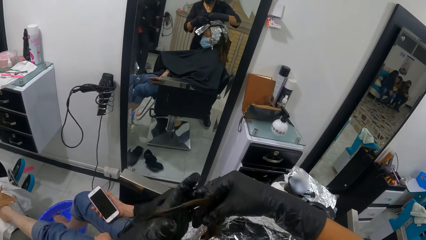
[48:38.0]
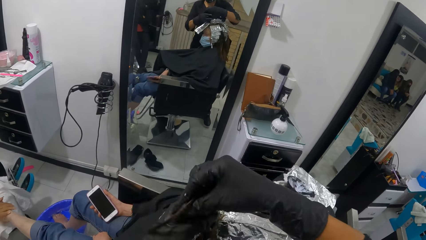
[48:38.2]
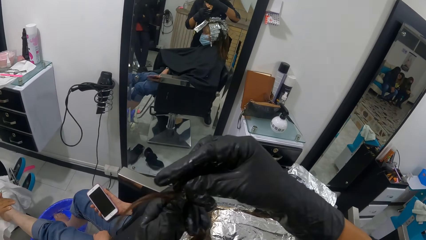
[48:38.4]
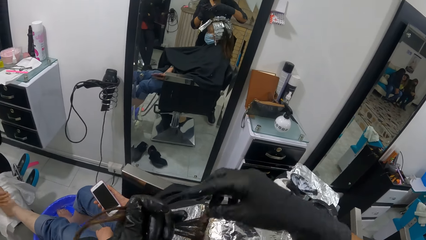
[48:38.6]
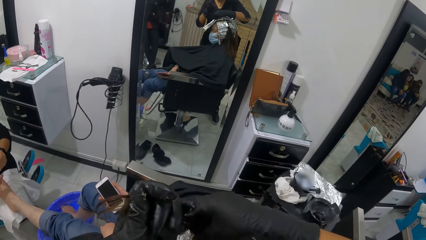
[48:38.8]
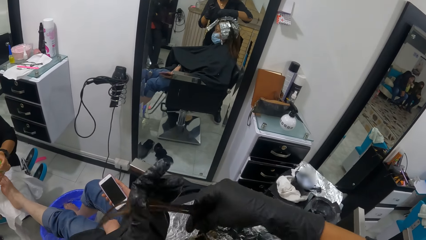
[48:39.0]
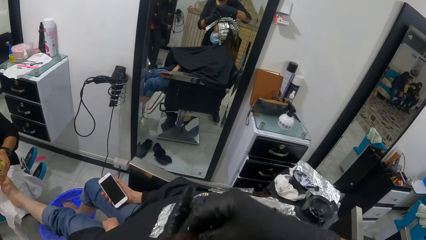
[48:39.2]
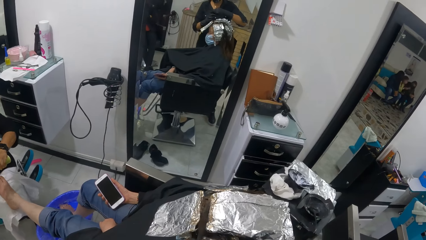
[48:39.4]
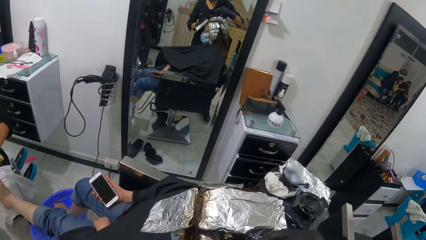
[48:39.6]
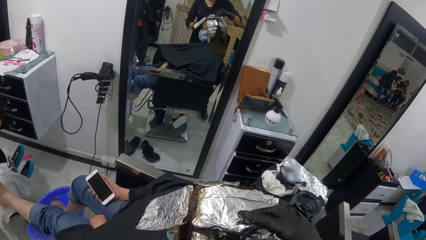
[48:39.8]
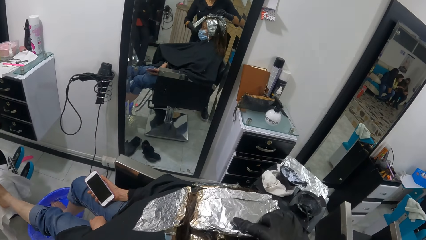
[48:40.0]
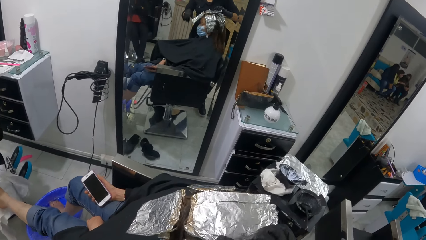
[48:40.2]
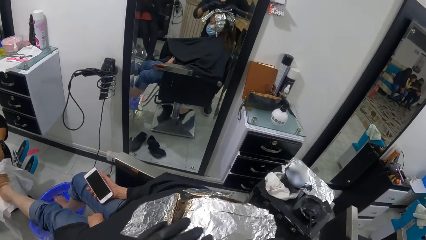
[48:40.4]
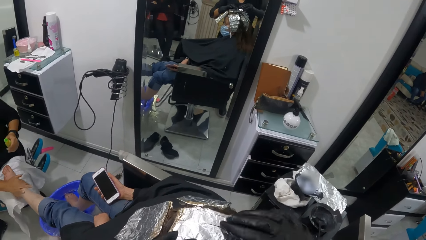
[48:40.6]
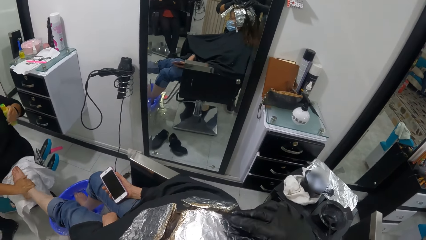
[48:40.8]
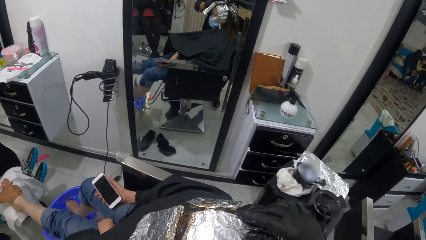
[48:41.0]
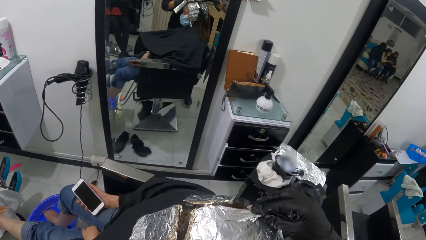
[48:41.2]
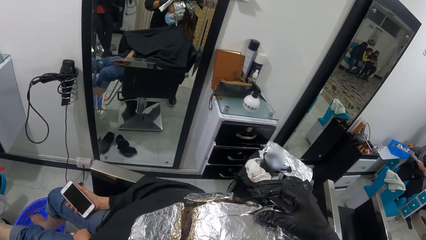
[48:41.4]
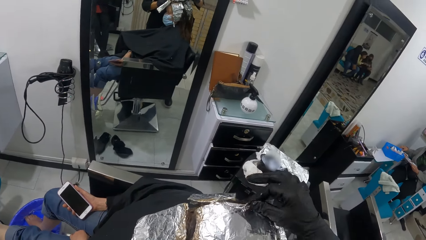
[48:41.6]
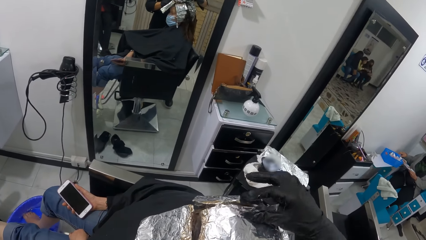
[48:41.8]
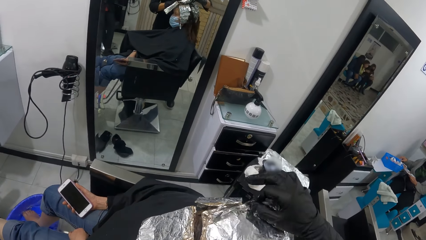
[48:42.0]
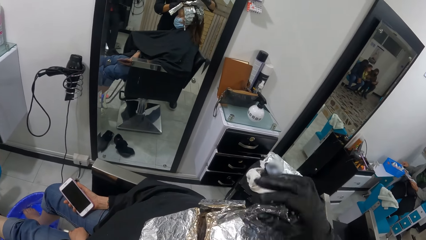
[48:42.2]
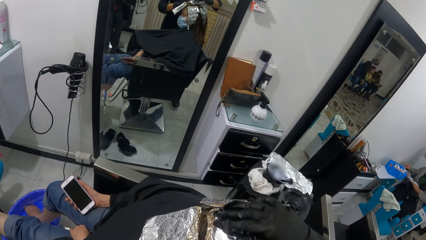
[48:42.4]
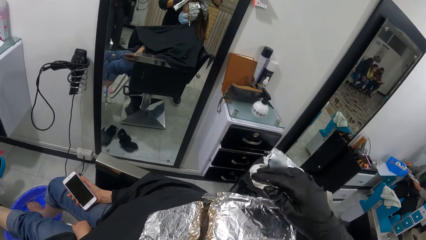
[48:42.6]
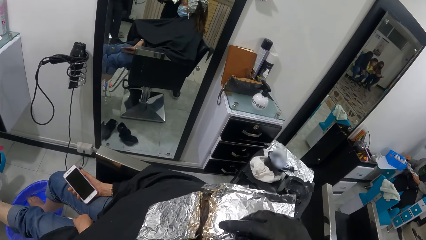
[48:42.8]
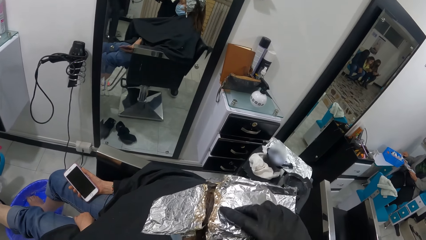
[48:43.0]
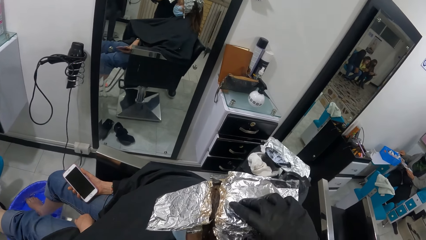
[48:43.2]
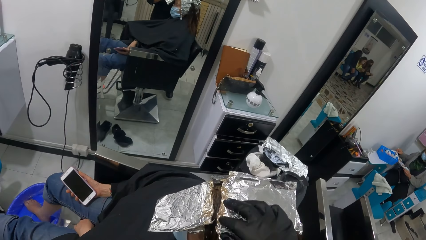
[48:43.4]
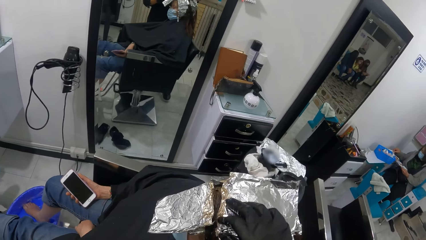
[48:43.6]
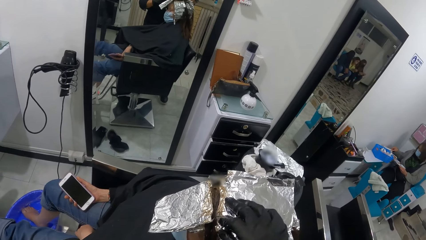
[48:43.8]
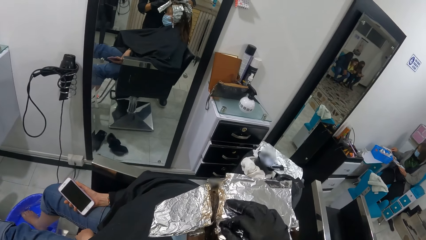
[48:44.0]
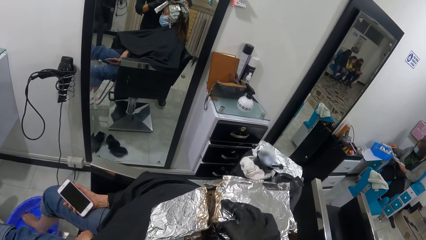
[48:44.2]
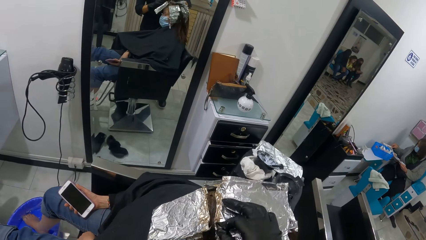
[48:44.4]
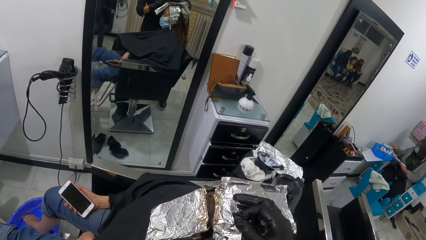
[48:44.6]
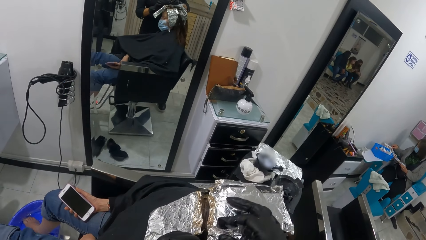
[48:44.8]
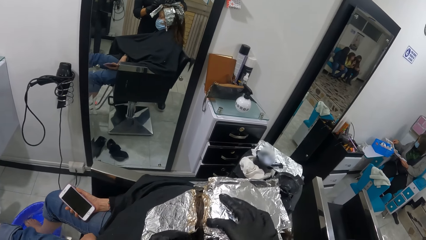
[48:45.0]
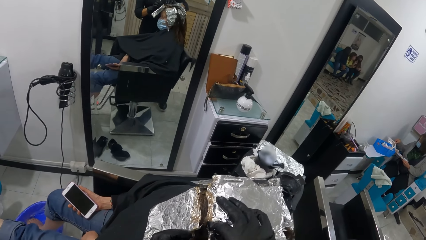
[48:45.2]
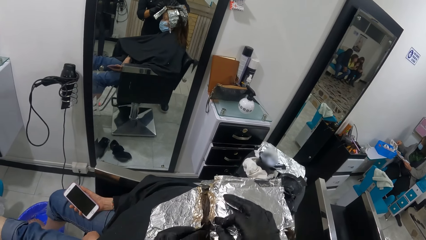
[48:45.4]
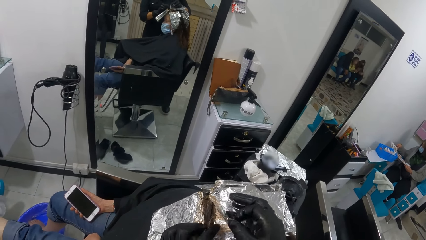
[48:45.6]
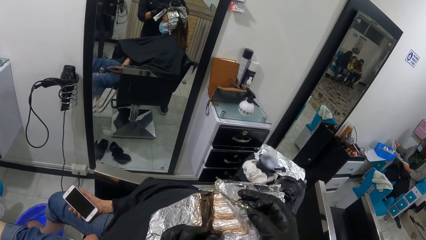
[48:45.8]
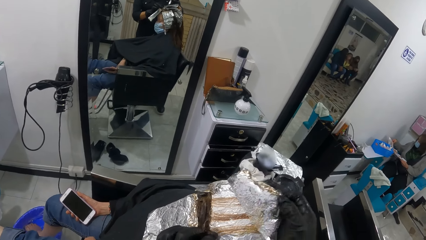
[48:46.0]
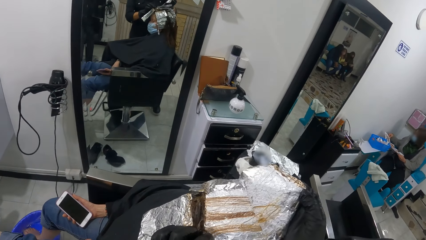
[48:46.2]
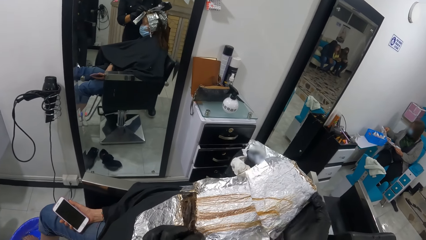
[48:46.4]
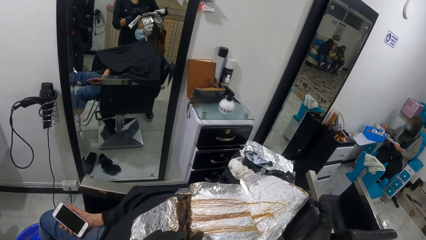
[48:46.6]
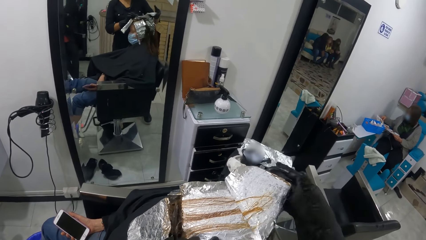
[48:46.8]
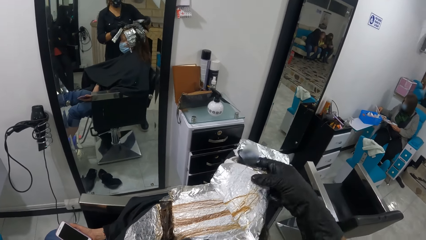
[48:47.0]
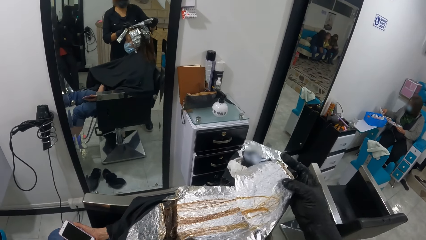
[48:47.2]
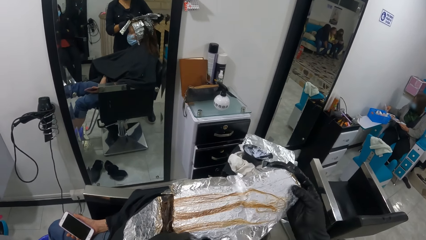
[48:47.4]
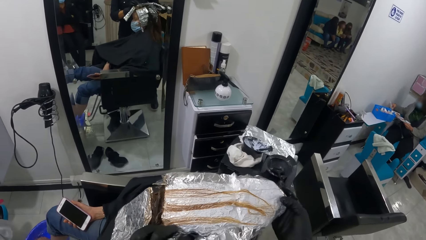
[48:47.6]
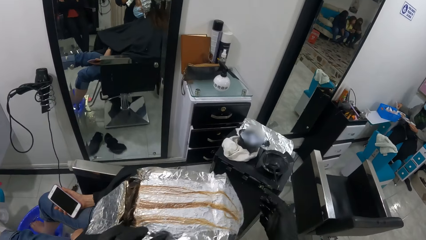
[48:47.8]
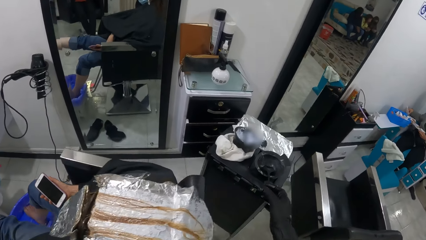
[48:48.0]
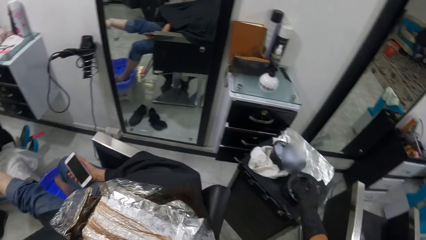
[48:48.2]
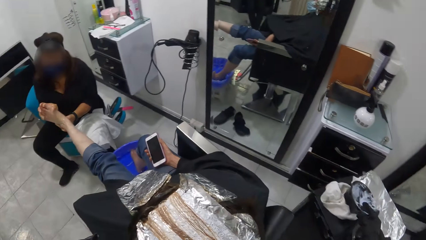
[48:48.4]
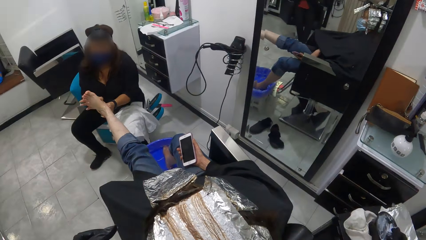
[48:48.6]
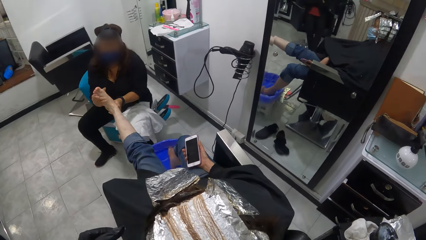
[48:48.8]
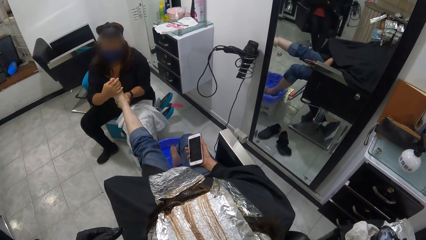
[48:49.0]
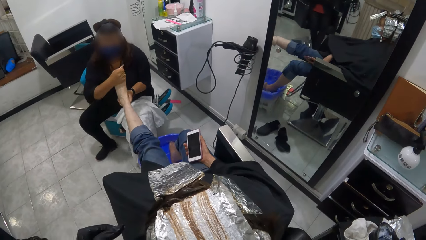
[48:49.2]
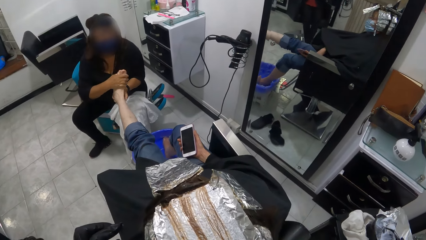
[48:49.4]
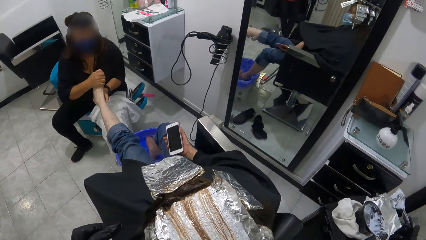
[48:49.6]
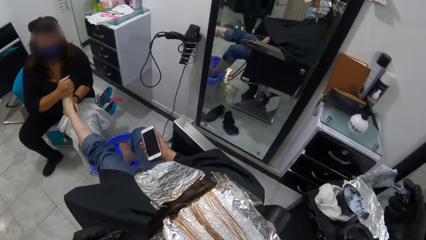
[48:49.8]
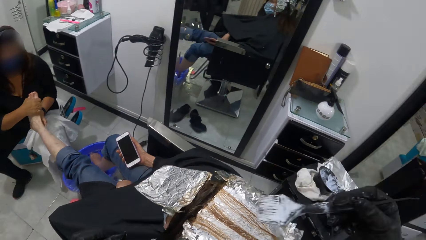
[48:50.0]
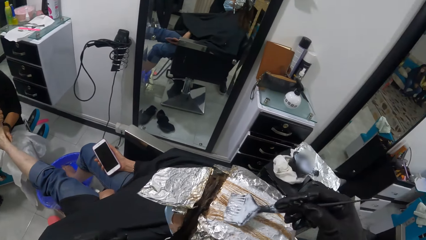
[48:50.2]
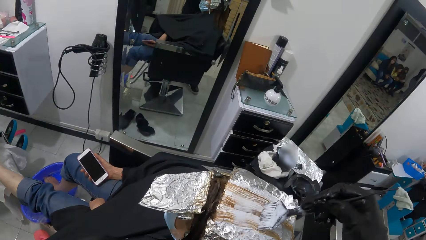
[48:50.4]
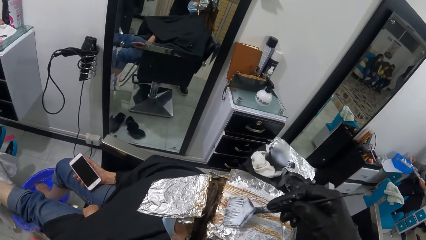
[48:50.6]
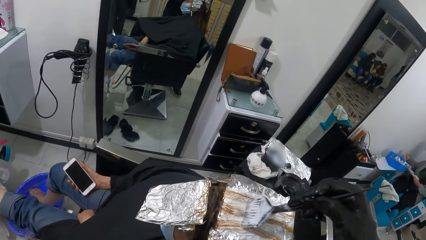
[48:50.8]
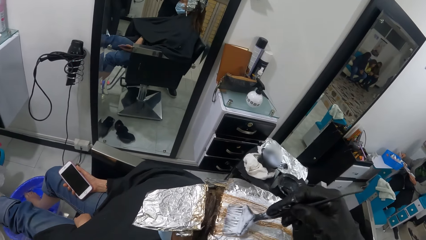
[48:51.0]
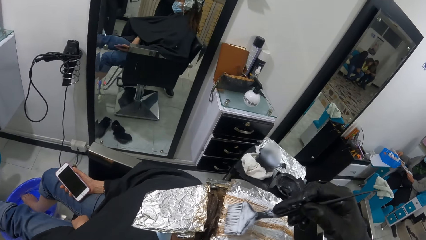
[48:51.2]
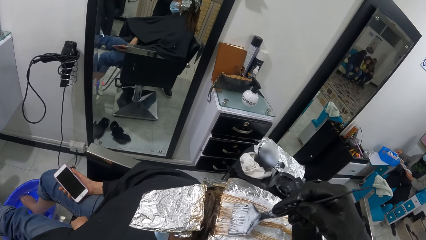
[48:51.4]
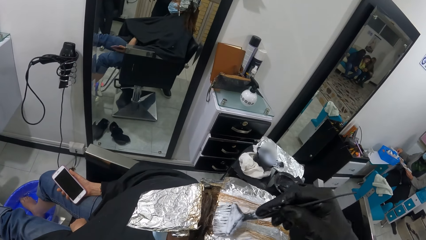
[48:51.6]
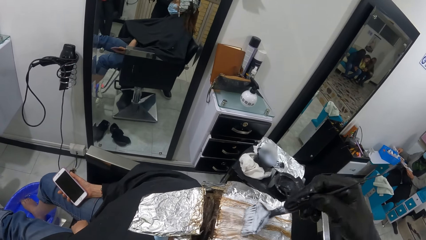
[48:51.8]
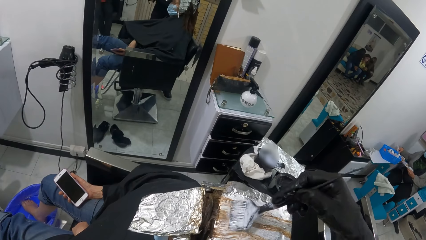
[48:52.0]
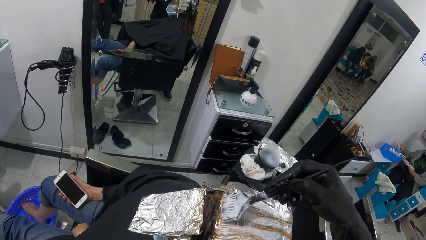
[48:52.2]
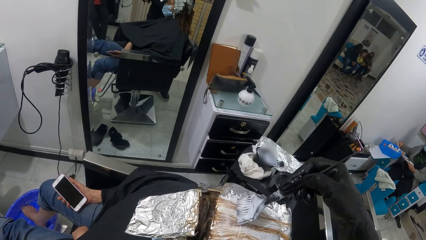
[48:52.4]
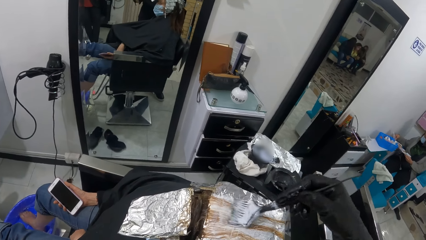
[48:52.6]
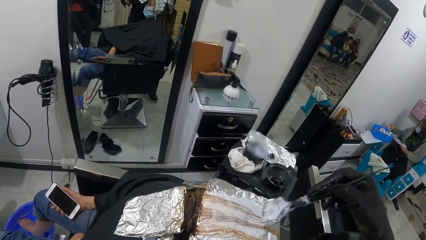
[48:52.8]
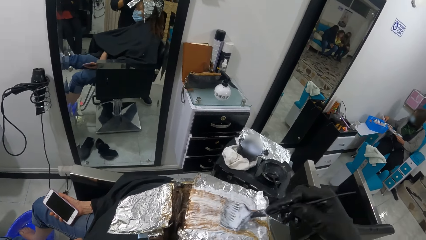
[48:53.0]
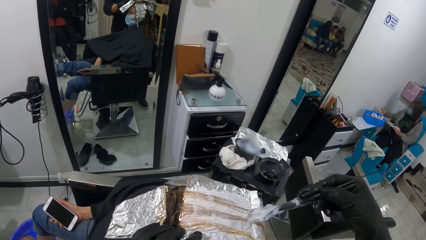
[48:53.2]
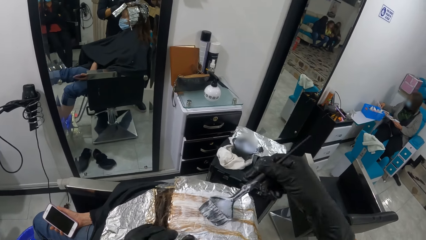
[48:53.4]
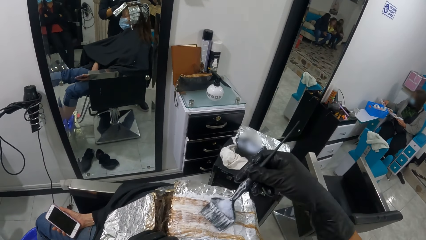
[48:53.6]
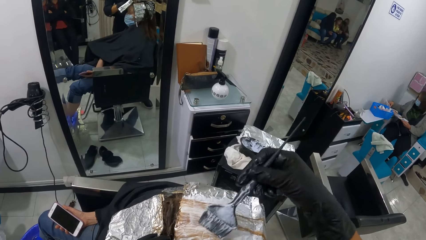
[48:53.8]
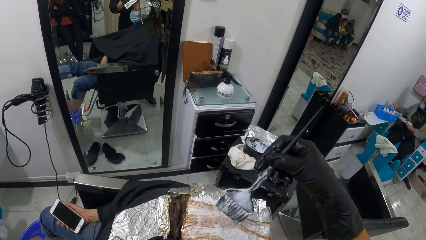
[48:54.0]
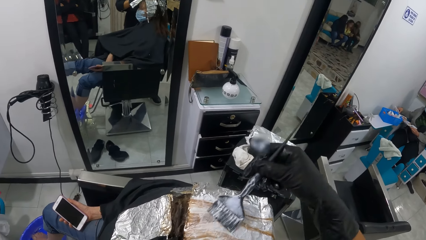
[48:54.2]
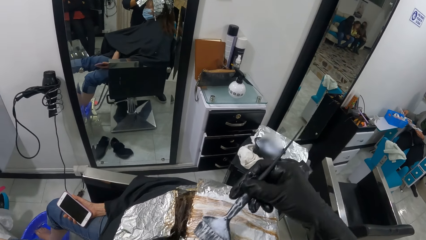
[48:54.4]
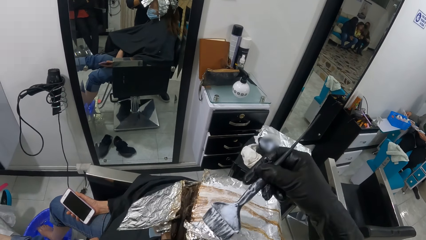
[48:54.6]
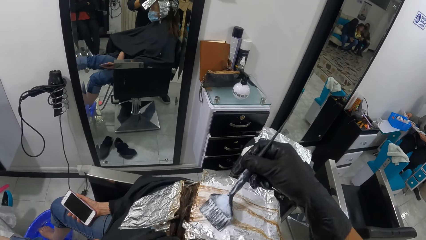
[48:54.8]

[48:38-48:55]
The camera wearer touches the hair. She unfolds the aluminium foil. She touches the foil. She unfolds the foil. She picks up the tint brush from the black container with her right hand. She relaxes the woman's hair with the tint brush in her right hand. She applies dye to the hair.
